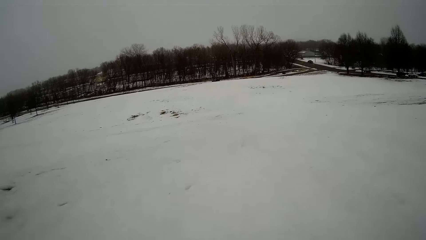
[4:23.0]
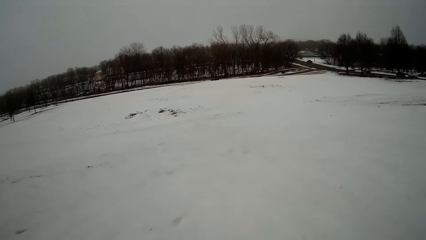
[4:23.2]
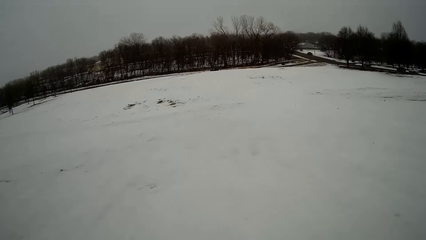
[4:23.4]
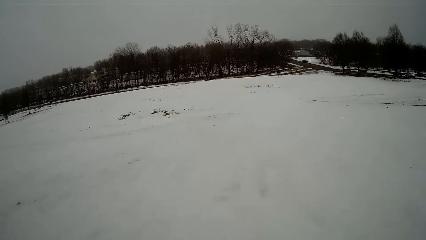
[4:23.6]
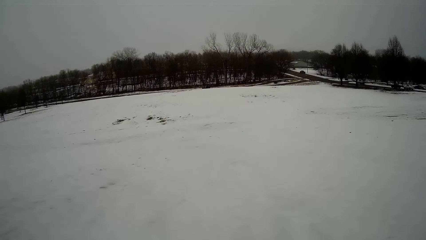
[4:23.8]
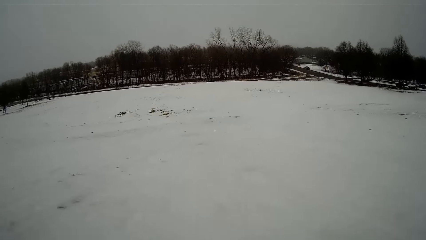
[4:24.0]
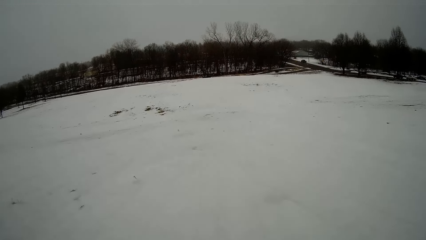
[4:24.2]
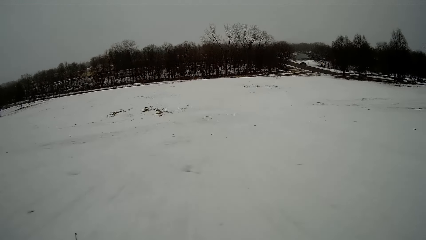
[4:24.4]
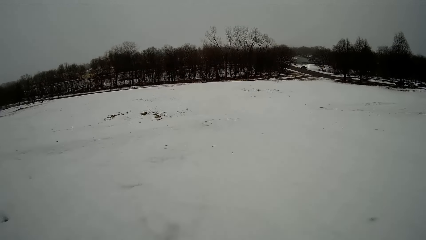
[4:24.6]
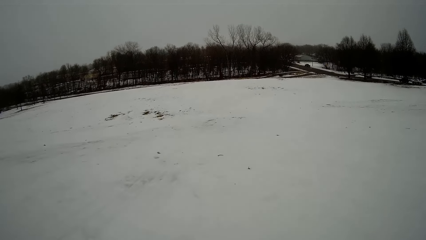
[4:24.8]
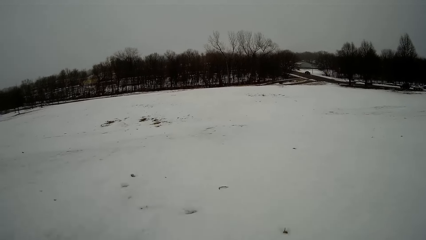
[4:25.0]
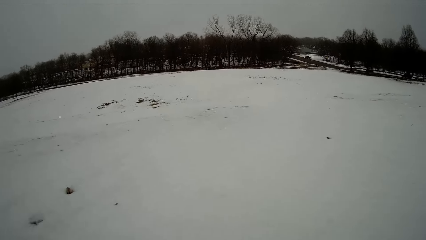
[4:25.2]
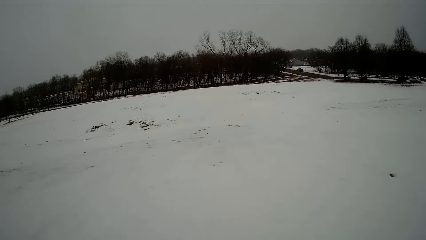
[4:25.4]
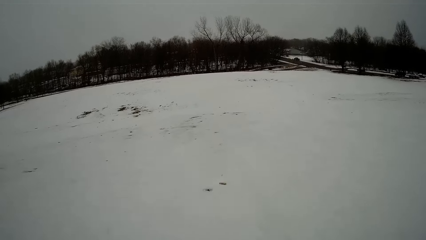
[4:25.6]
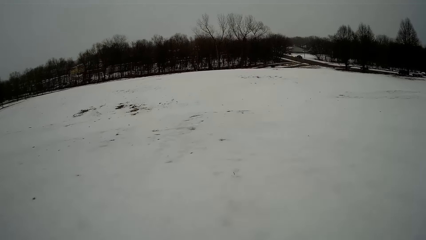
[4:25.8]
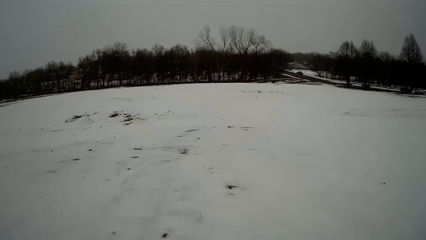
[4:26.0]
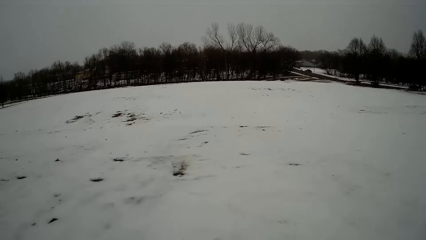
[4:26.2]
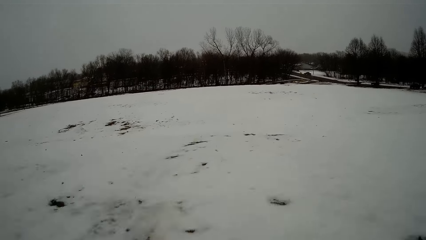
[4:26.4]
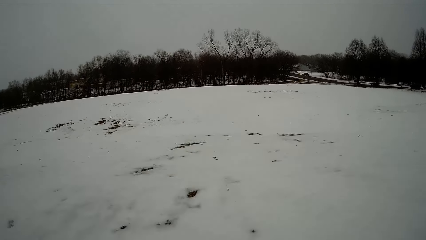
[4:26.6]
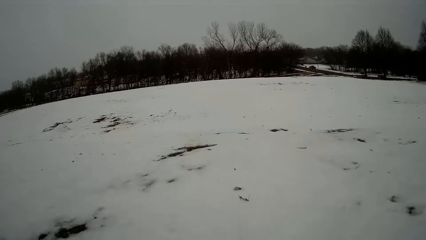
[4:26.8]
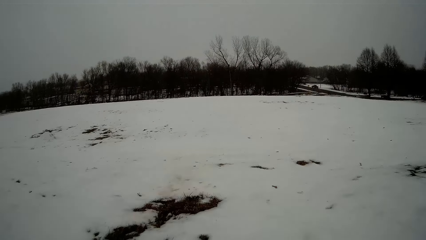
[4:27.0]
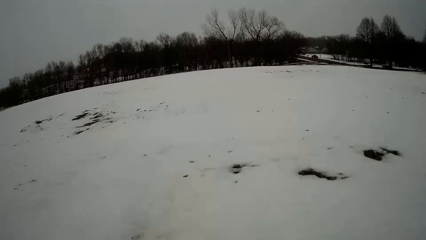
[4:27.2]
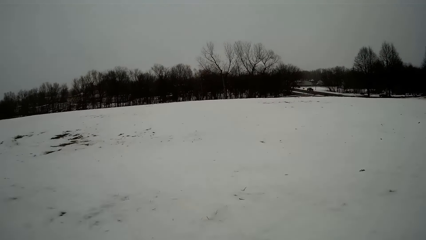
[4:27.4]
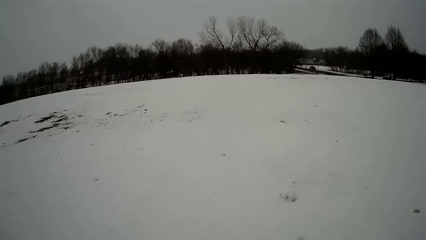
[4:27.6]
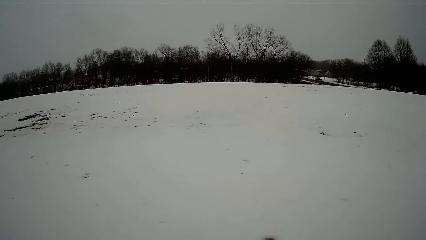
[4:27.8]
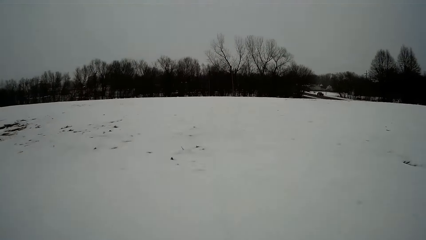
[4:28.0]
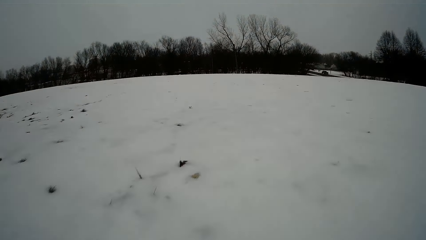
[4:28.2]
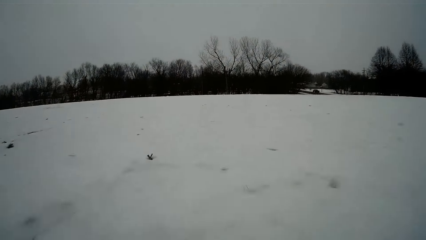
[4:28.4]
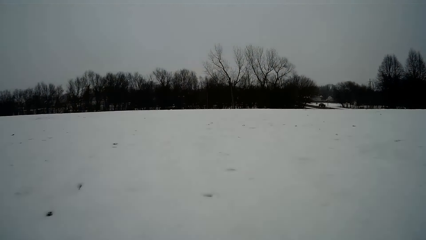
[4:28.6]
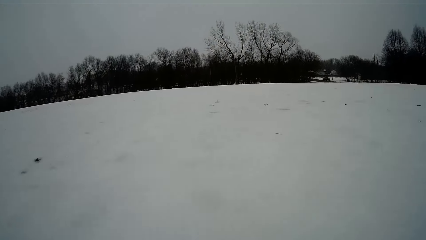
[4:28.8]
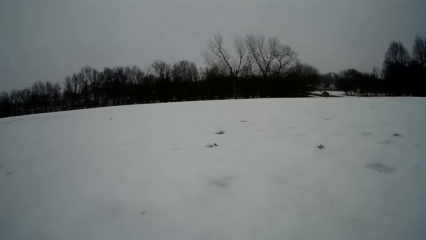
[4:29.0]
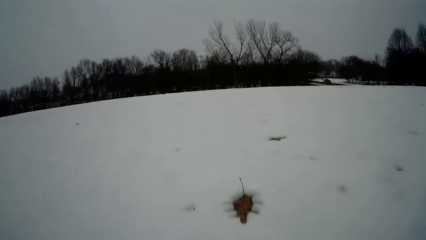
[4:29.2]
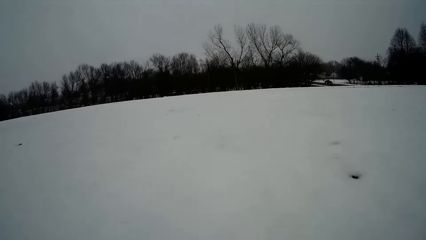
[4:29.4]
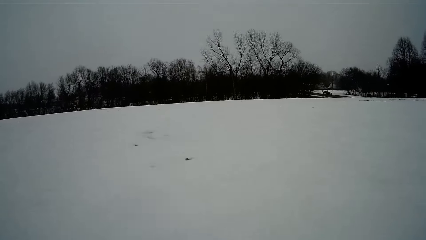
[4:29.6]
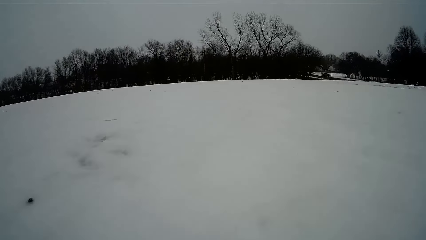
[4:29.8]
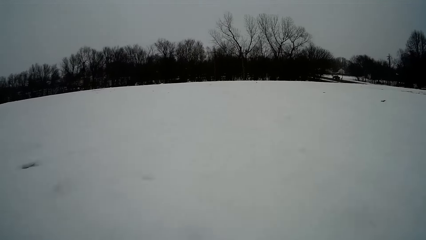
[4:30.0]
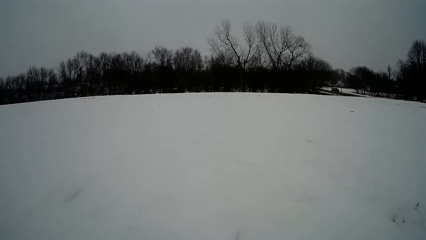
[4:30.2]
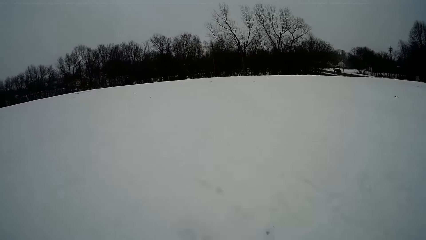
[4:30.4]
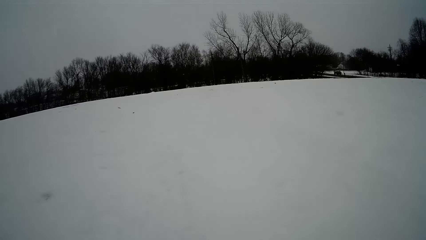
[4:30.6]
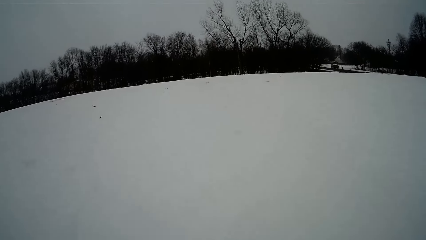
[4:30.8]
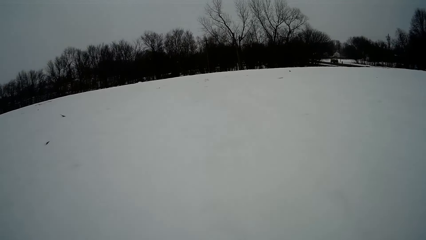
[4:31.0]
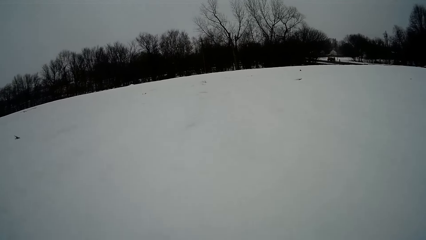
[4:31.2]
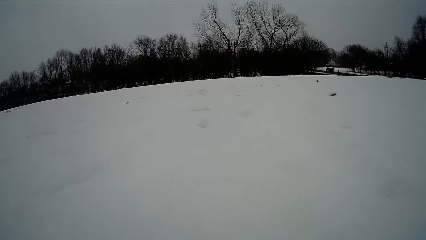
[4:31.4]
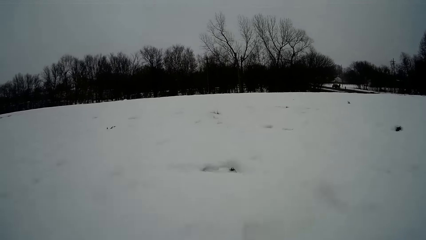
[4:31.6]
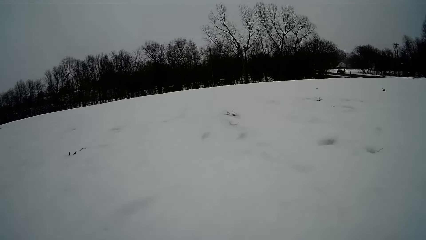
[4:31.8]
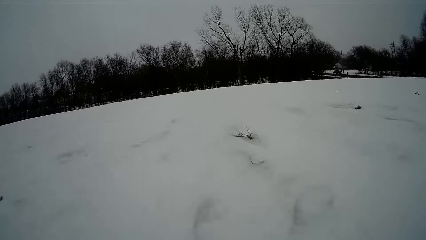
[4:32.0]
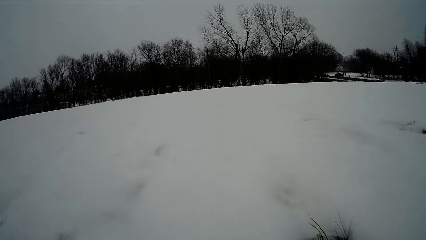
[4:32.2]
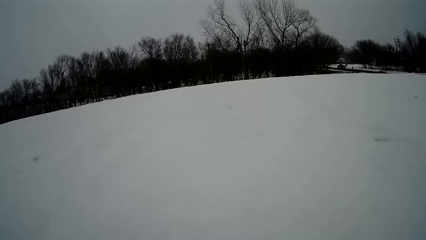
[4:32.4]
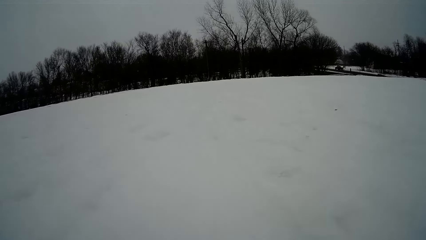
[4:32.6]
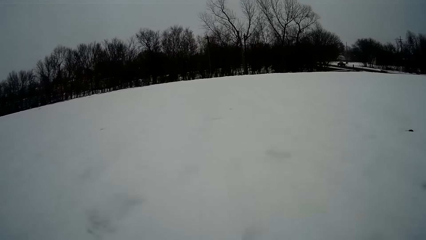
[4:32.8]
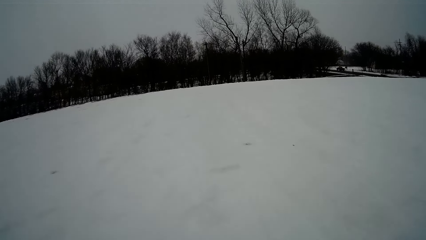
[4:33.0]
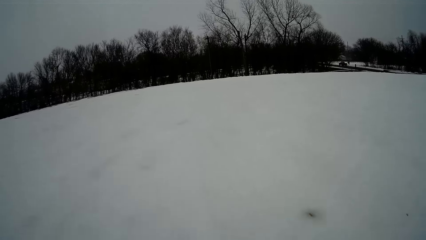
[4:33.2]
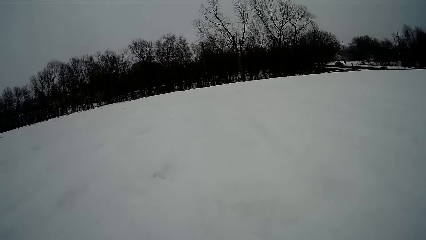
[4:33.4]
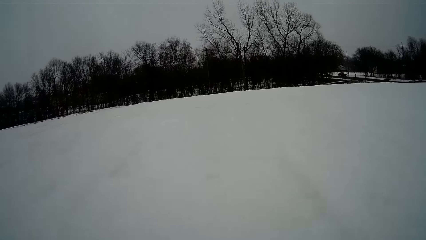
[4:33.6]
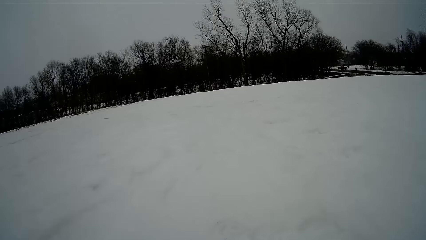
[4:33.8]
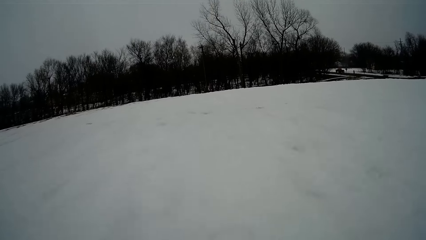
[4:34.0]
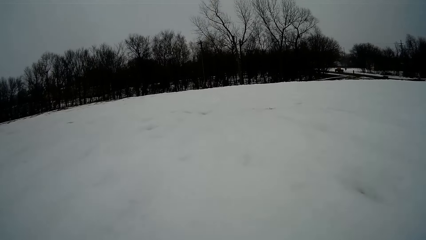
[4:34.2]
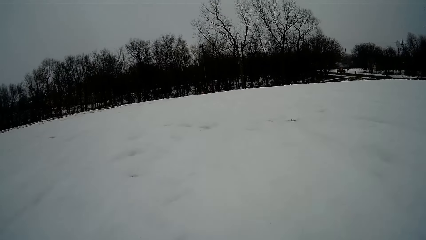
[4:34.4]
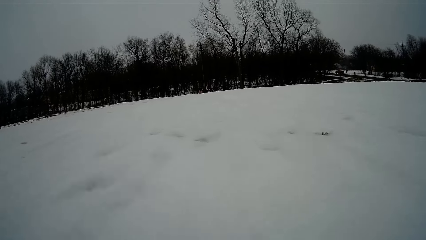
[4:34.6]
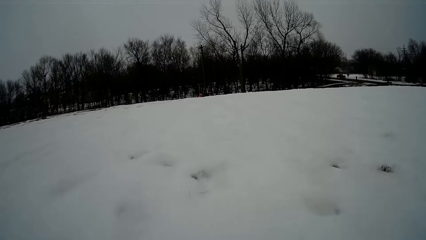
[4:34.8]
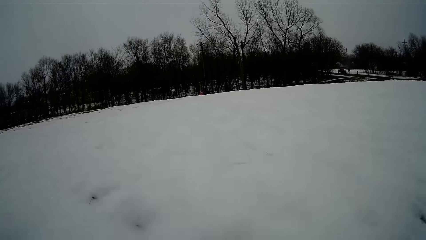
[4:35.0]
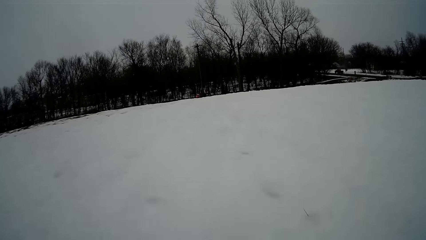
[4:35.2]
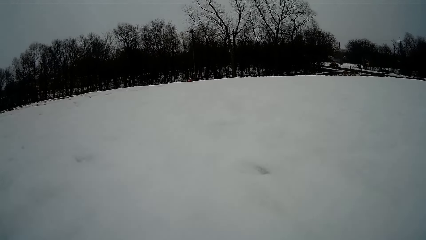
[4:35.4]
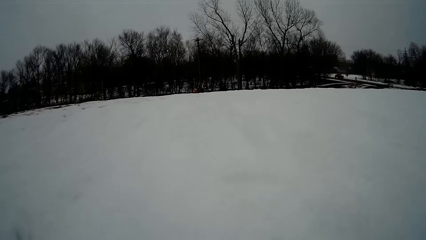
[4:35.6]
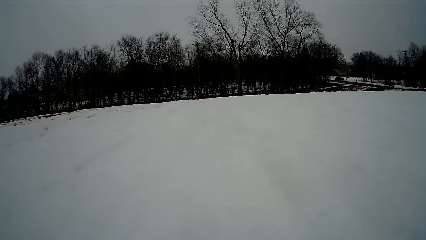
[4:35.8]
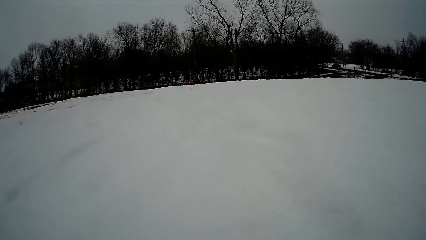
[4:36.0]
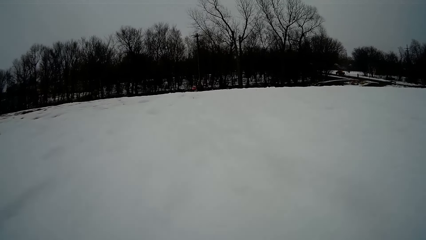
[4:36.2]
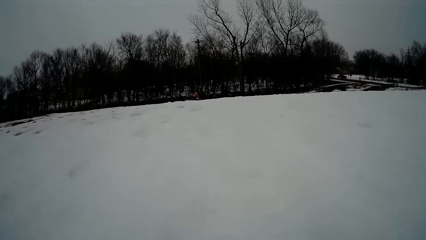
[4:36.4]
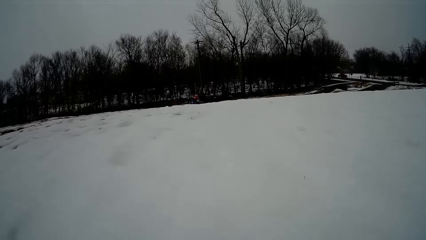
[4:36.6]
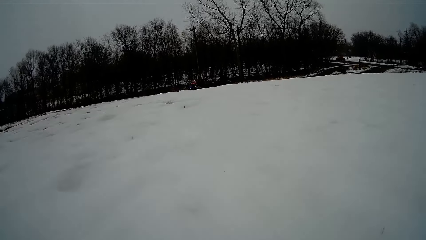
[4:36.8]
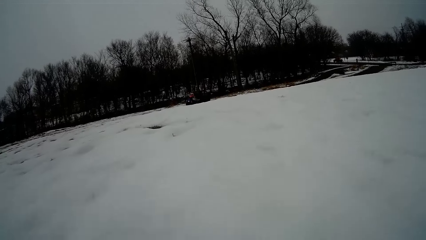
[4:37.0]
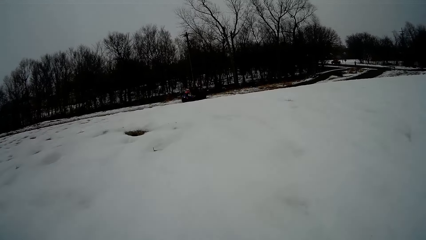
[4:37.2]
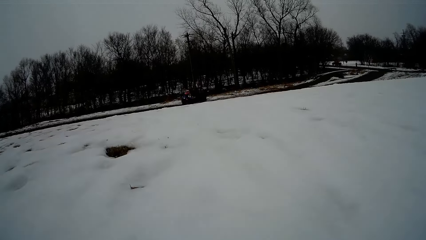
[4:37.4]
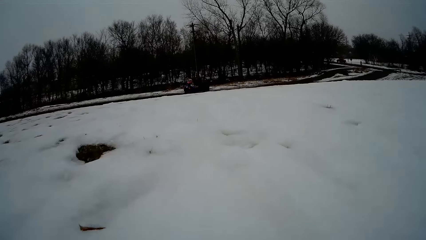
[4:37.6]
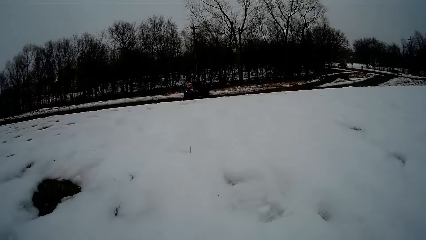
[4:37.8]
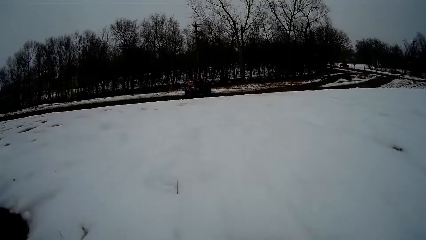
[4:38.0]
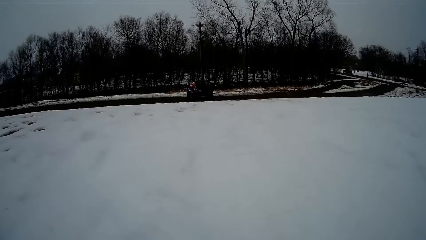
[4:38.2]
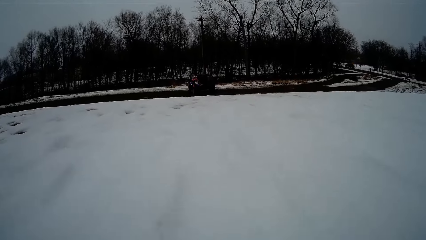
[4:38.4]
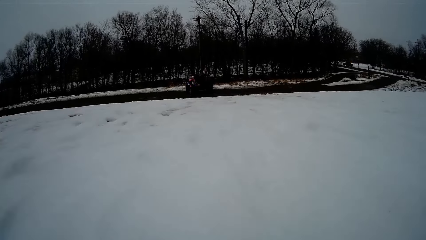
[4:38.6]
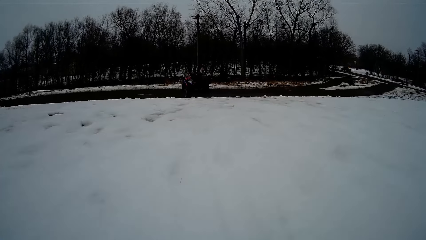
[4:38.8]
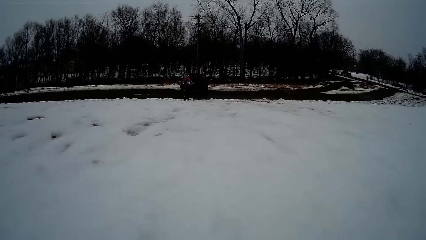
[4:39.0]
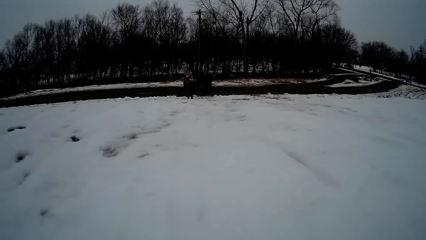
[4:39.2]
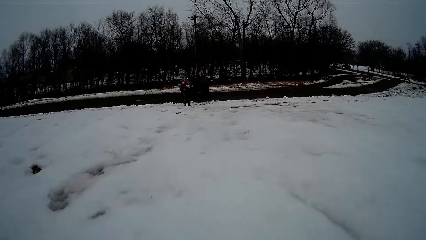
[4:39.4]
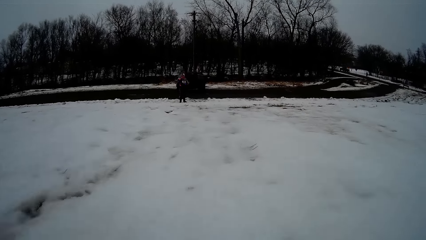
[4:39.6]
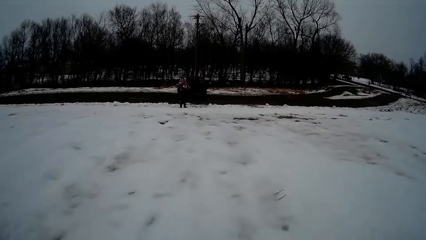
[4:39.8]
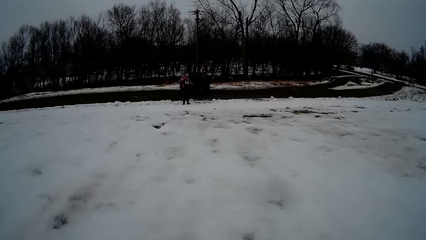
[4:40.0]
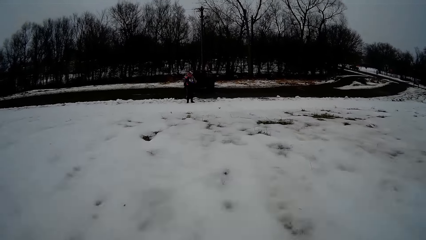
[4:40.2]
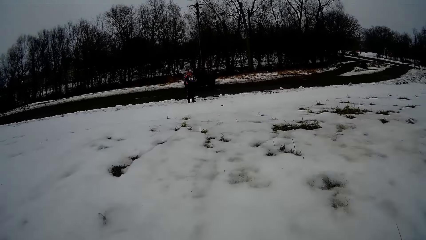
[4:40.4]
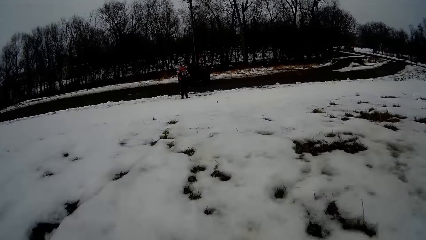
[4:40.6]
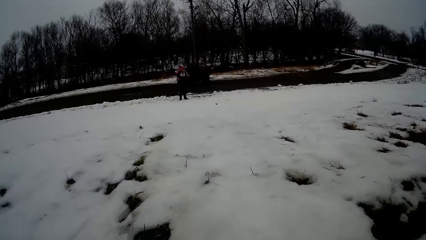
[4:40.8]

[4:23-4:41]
The camera wearer slides on the sled.
